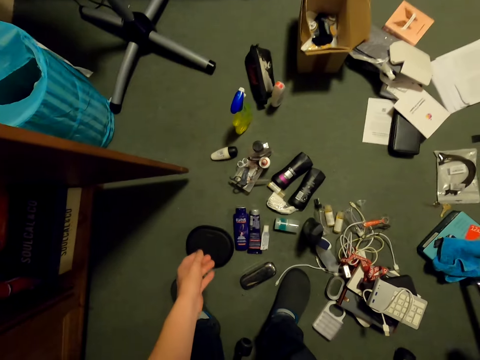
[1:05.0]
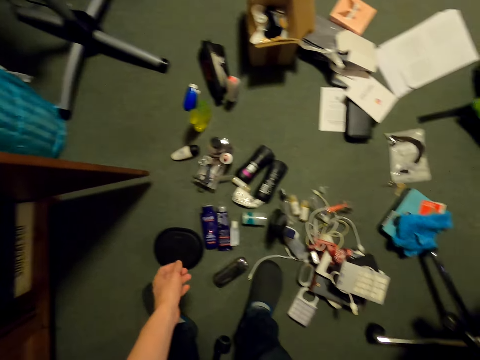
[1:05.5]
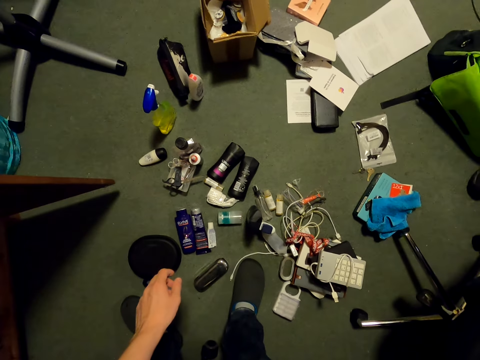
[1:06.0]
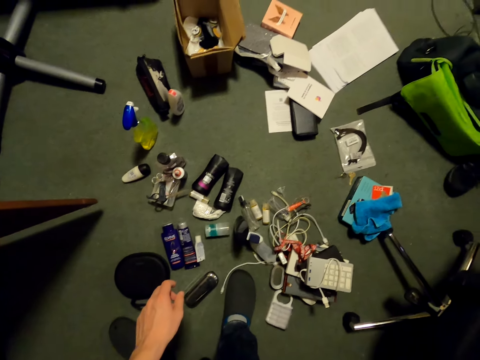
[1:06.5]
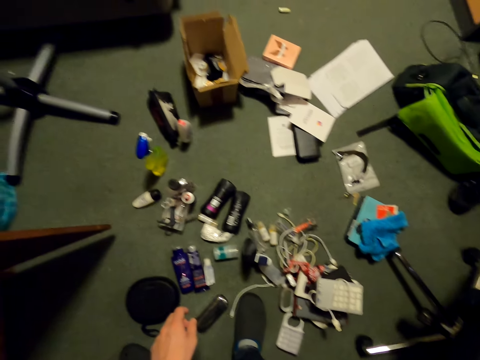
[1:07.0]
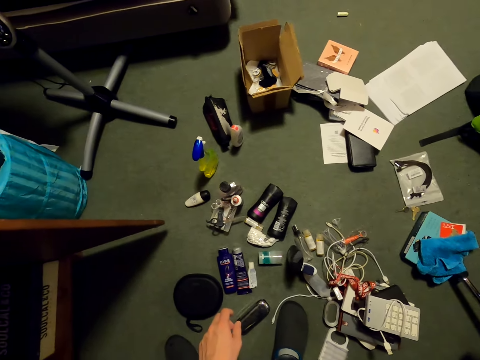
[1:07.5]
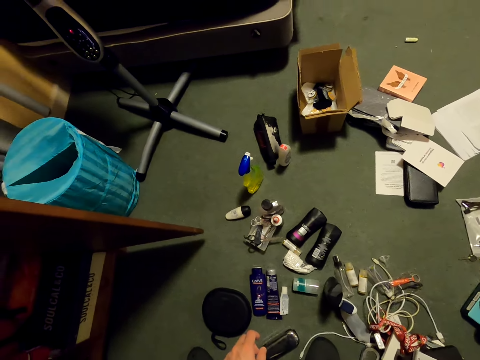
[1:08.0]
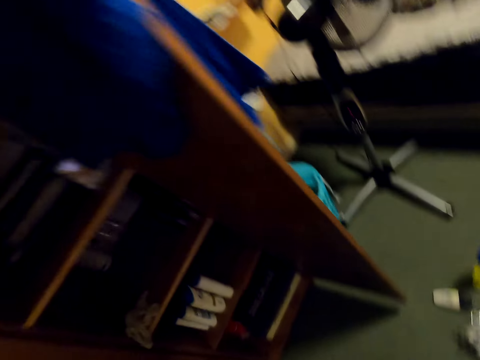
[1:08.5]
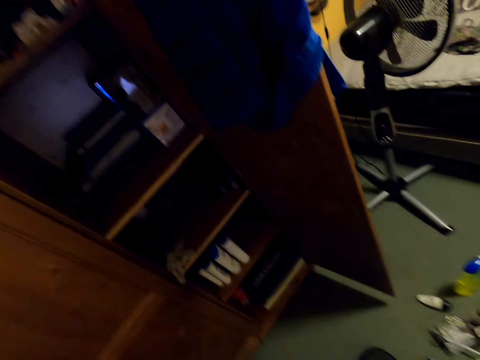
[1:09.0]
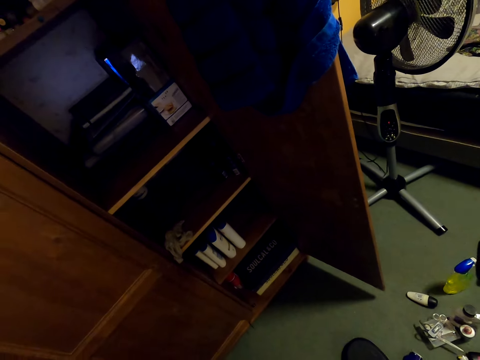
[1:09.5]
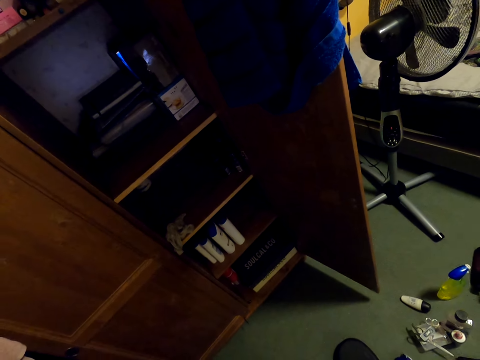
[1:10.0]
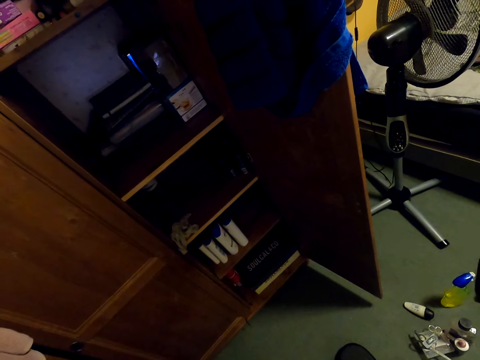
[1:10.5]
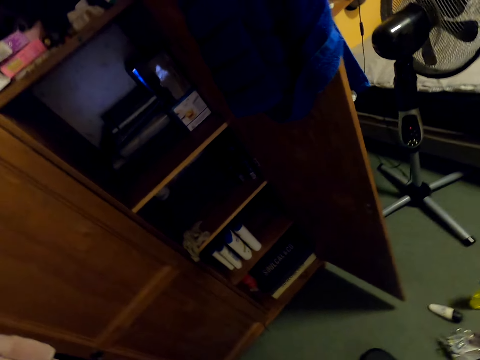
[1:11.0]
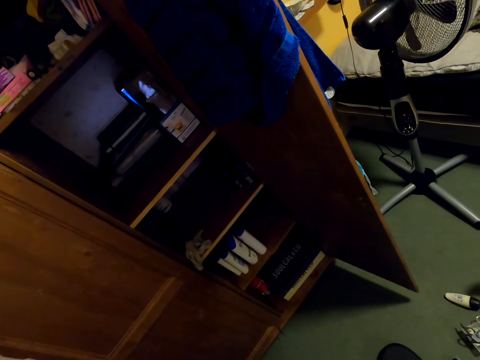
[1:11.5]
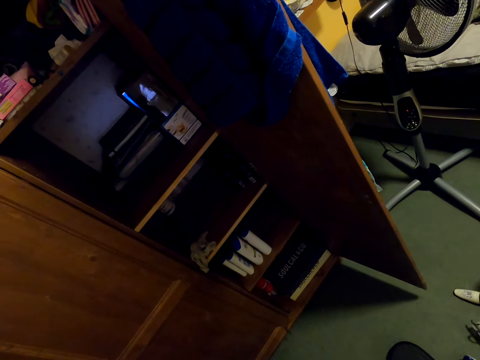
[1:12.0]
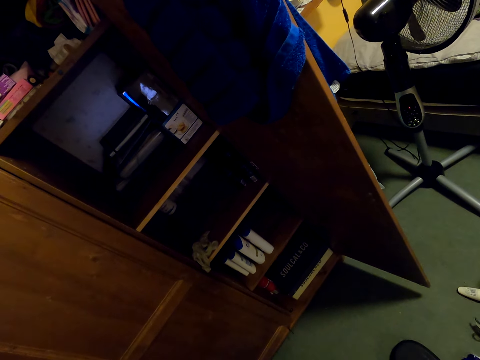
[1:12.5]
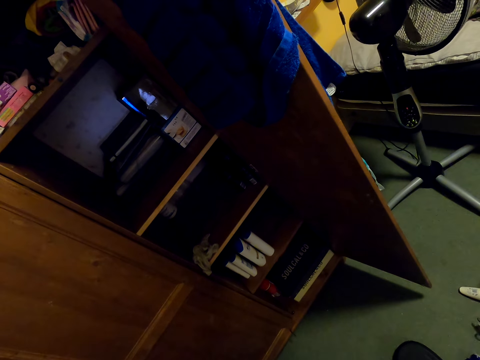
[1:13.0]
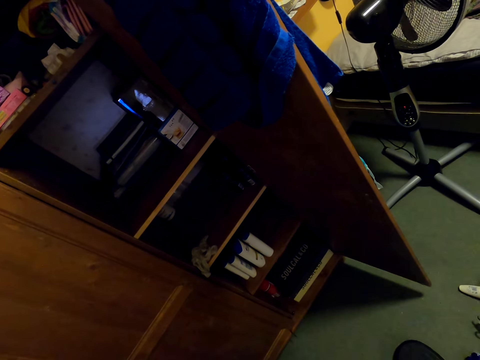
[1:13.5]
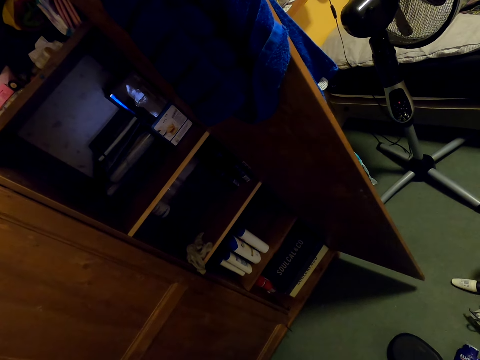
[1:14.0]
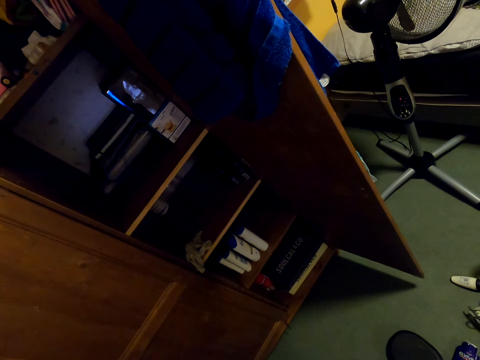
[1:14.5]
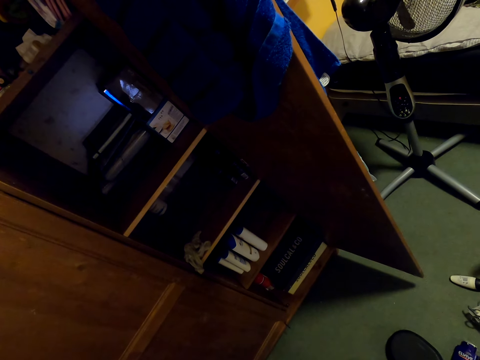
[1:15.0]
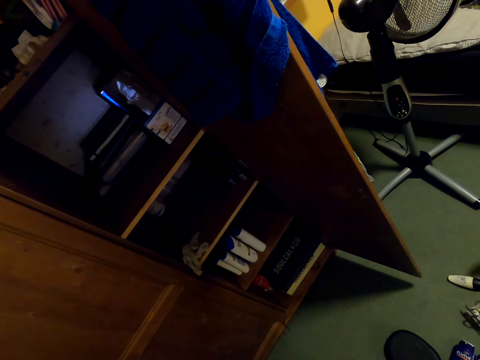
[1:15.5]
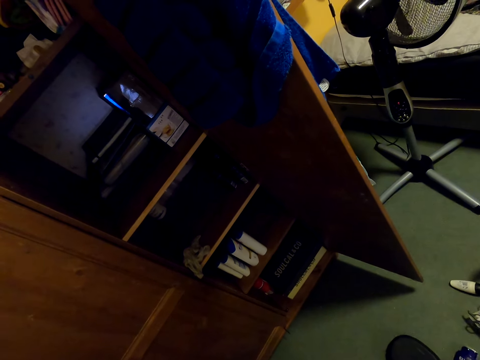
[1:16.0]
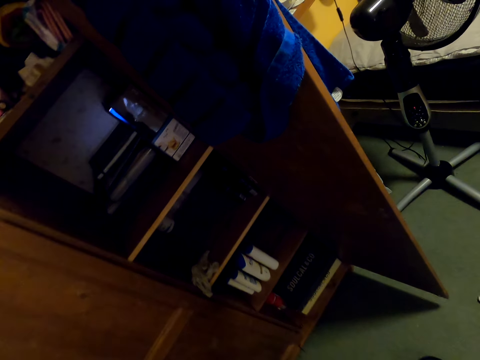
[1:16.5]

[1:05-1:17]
The camera wearer looks on the floor. They look on the cupboard.

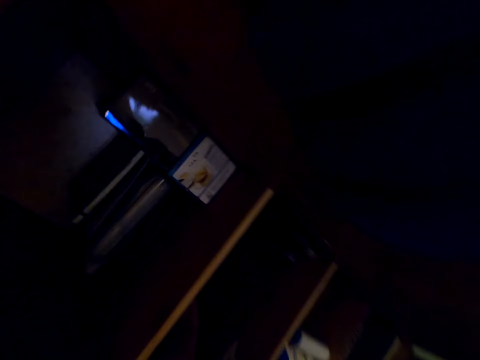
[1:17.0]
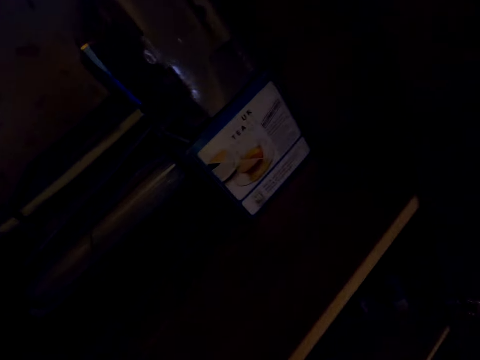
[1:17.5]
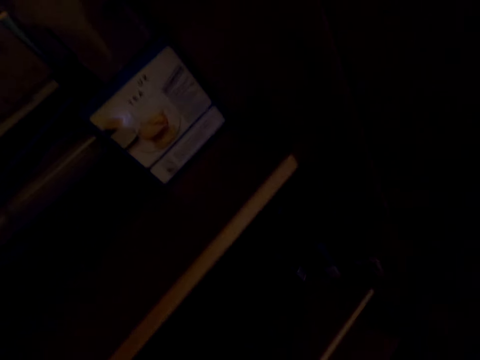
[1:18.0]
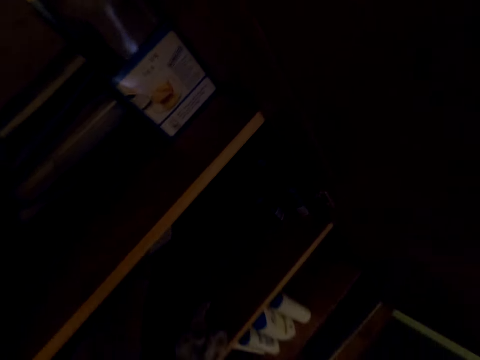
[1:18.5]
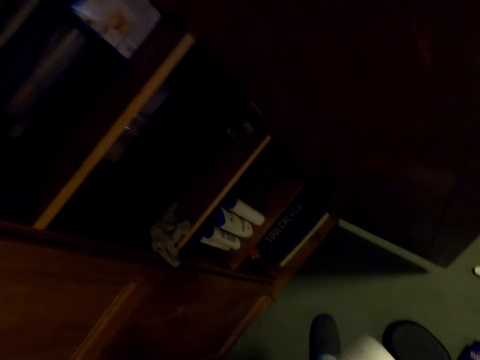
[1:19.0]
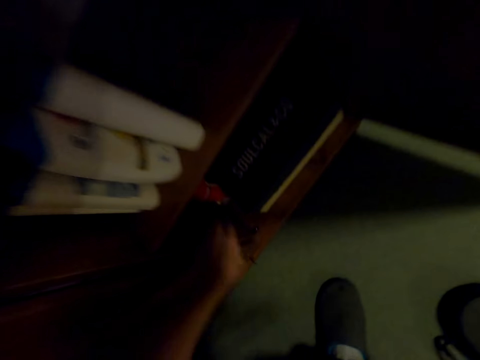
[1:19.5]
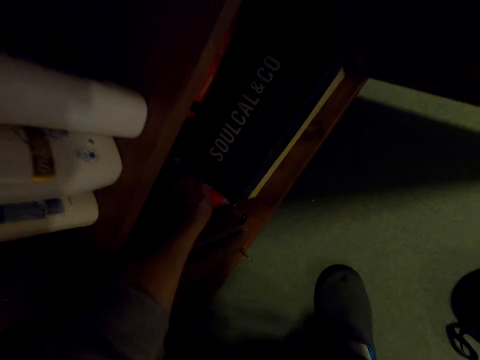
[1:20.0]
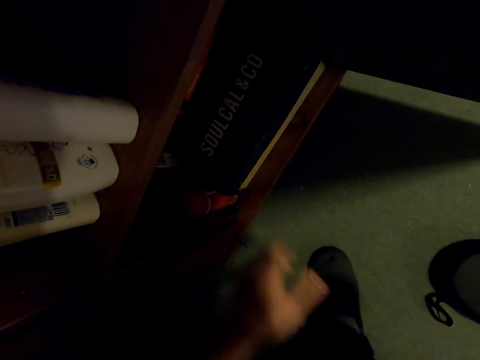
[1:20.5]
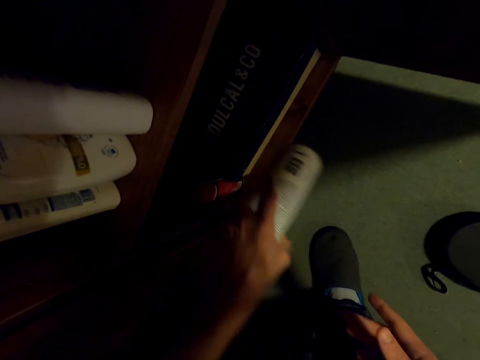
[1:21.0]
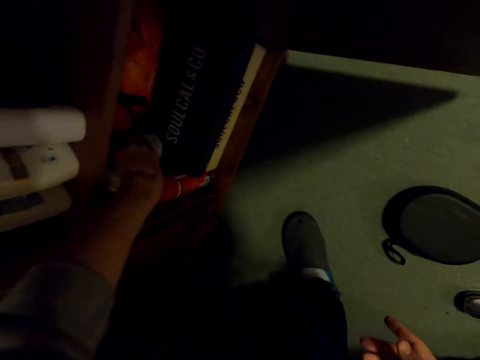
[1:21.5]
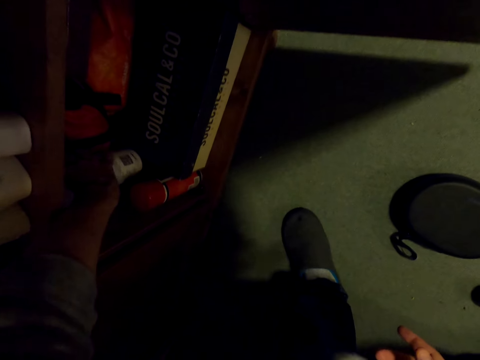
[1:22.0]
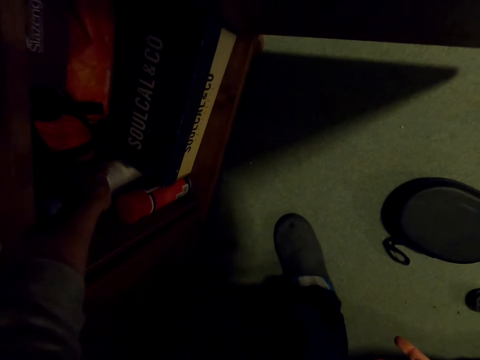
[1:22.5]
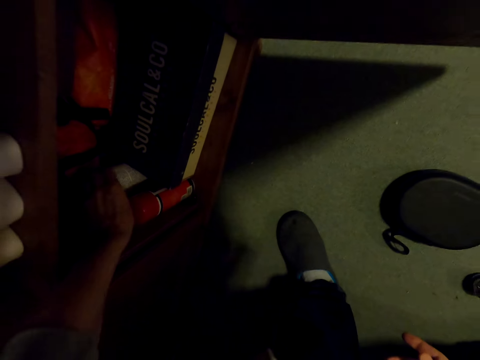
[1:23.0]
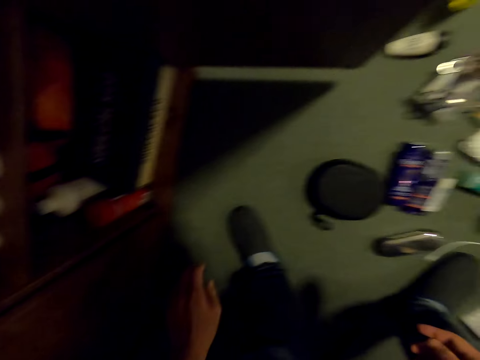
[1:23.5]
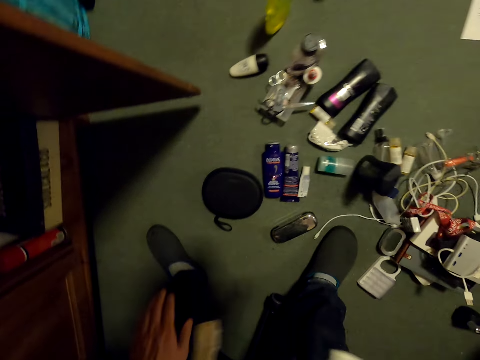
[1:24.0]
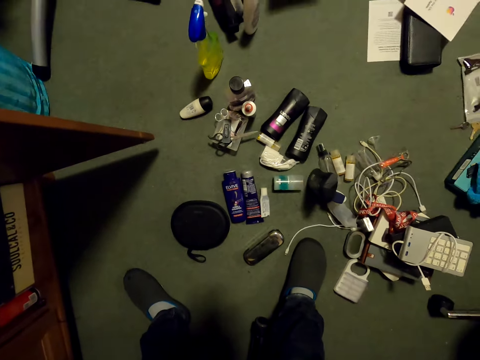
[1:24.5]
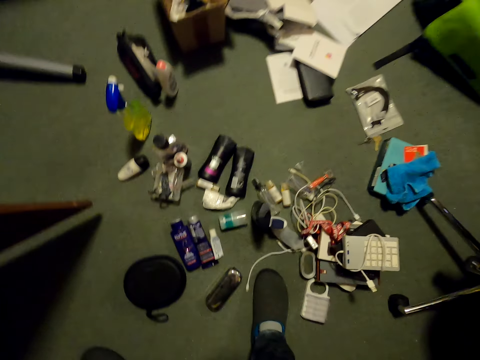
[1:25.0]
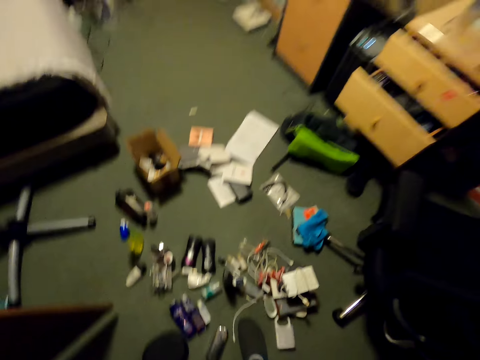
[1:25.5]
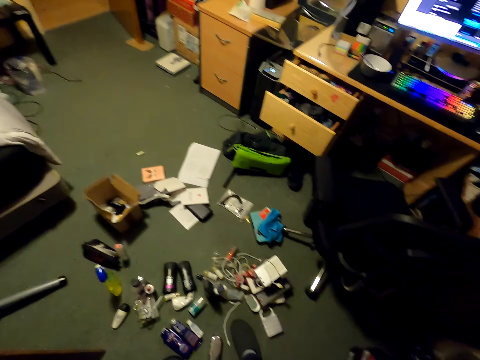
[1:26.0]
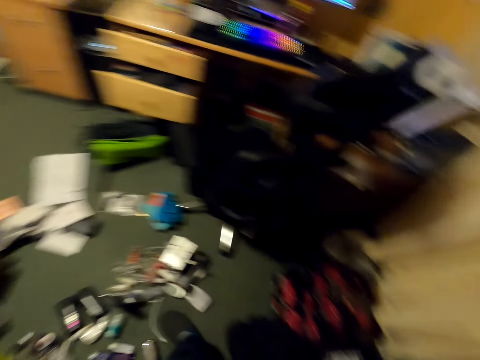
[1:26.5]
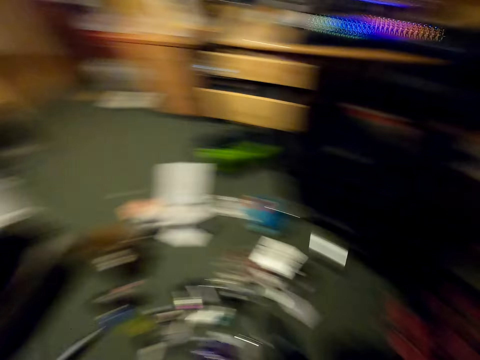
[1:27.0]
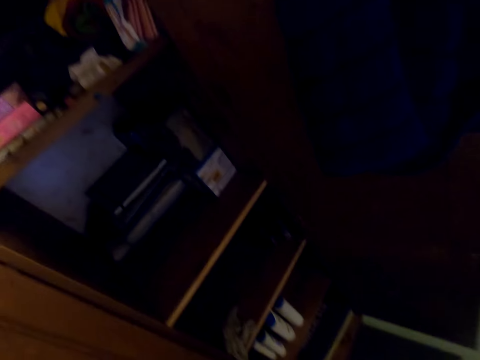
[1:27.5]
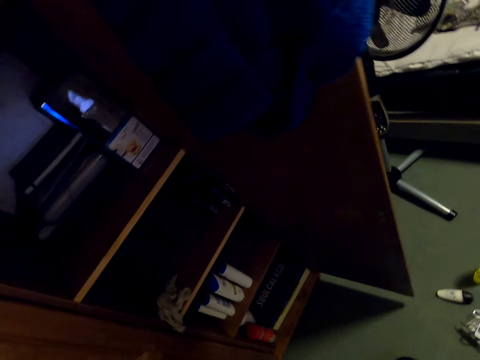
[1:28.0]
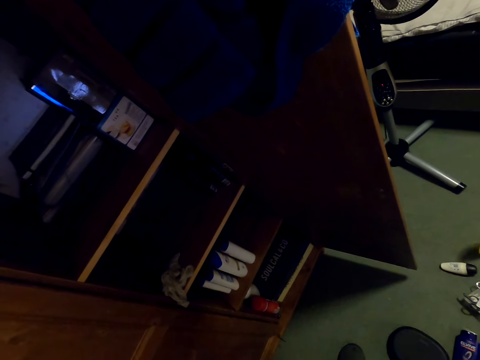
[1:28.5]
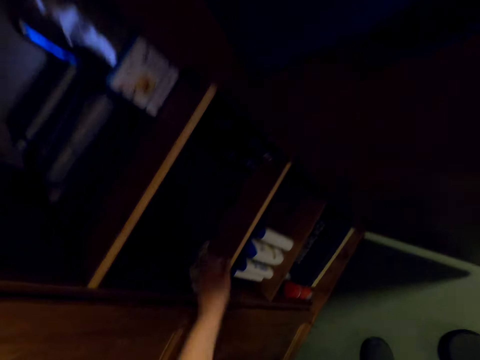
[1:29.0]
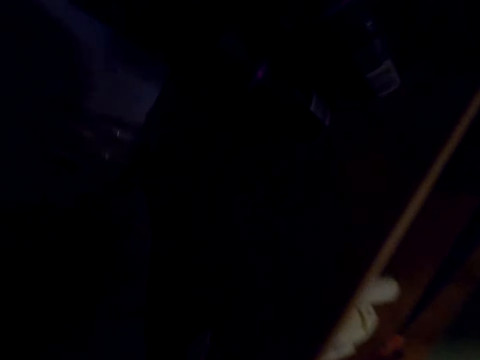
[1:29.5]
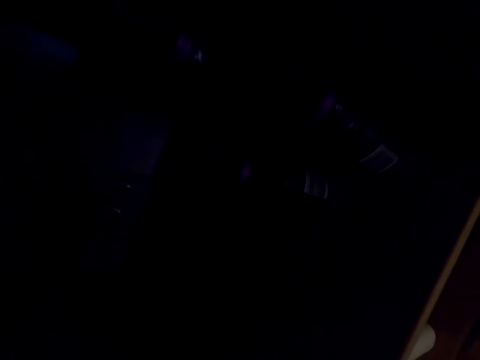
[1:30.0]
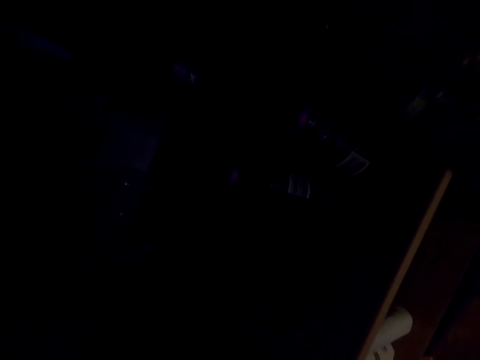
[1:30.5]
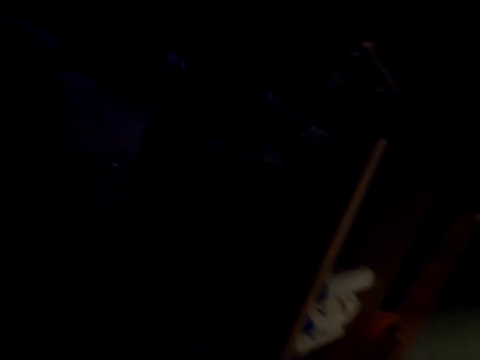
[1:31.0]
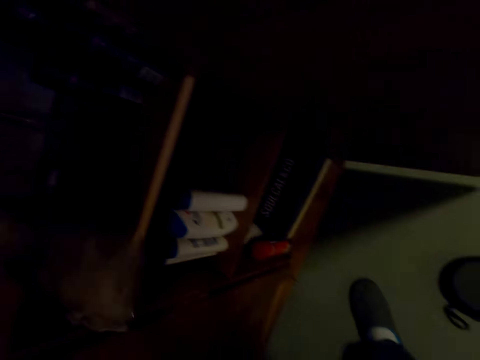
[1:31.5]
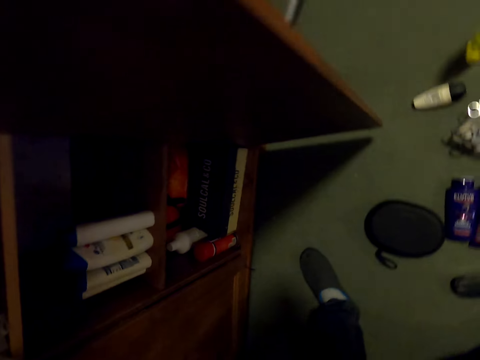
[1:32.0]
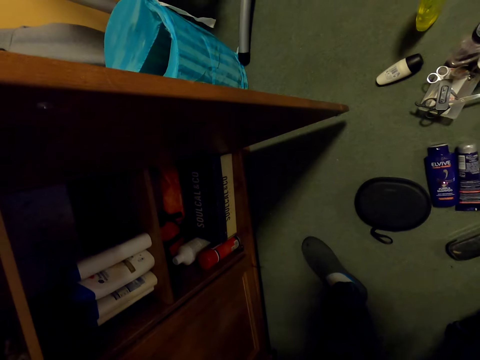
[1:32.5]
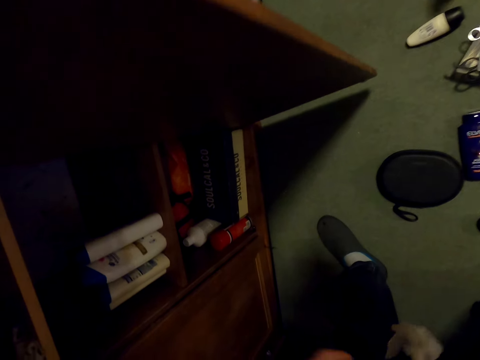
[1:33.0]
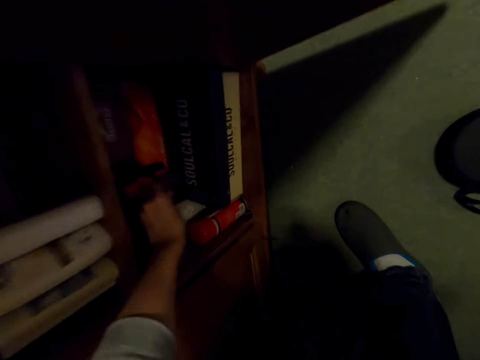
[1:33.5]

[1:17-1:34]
The camera wearer picks a bottle from the cupboard. They put a container on the shelf. They put the other bottle aside with the left hand. They place the bottle on the cupboard. They turn around the room. They pick the bottle from the cupboard.
